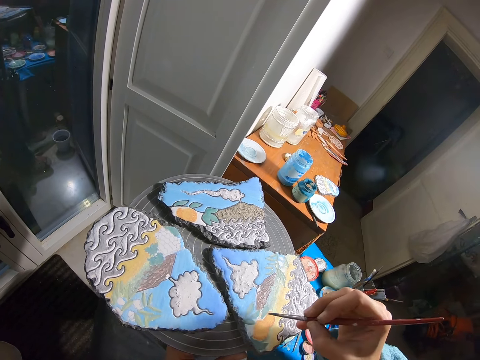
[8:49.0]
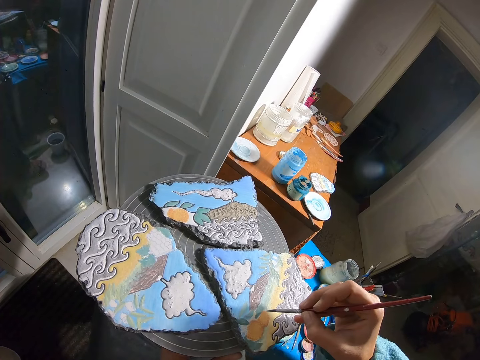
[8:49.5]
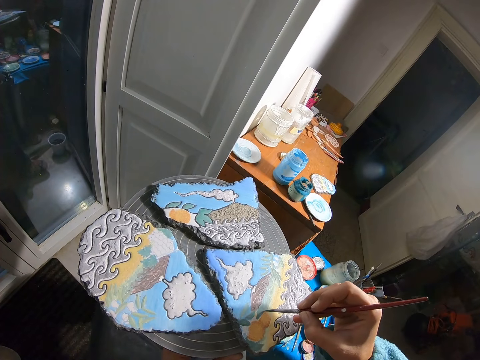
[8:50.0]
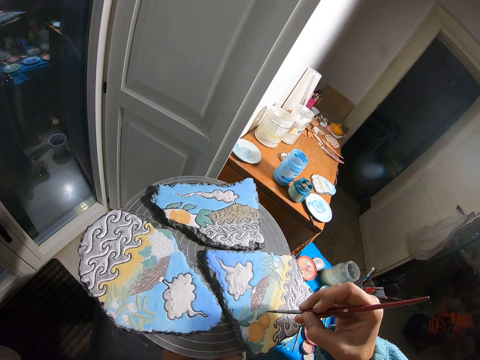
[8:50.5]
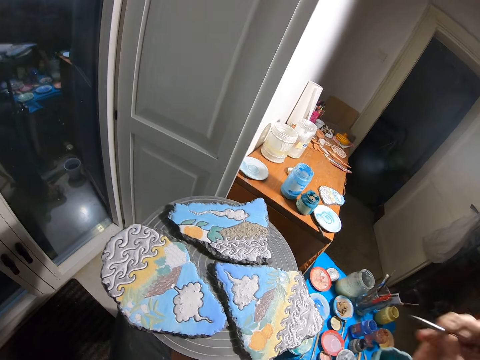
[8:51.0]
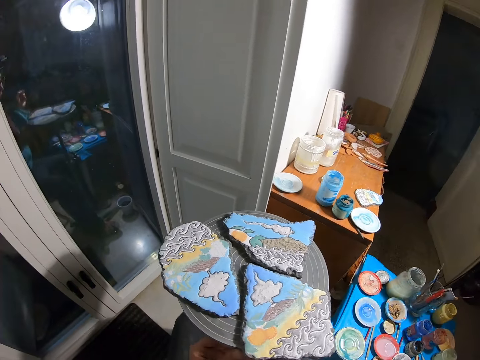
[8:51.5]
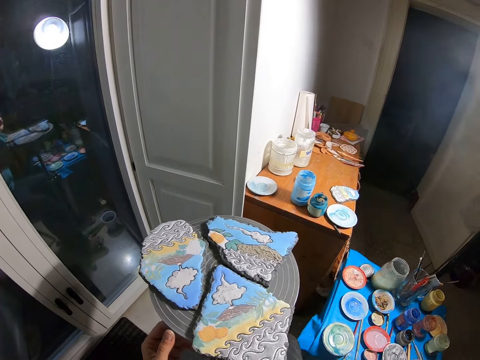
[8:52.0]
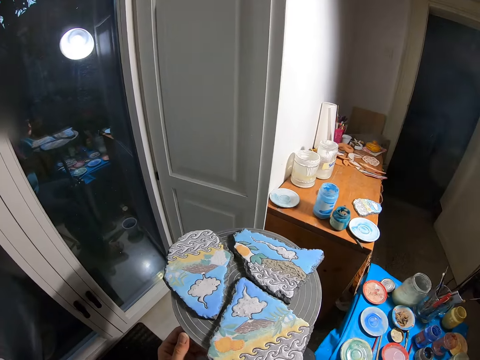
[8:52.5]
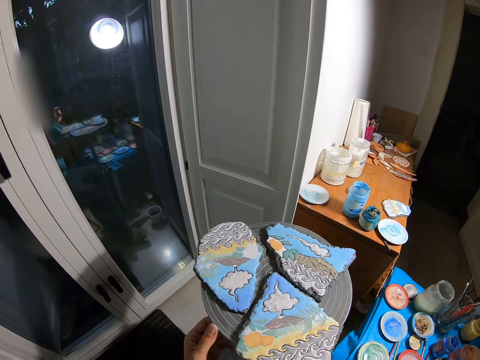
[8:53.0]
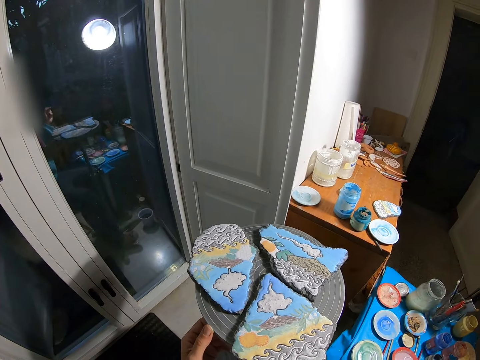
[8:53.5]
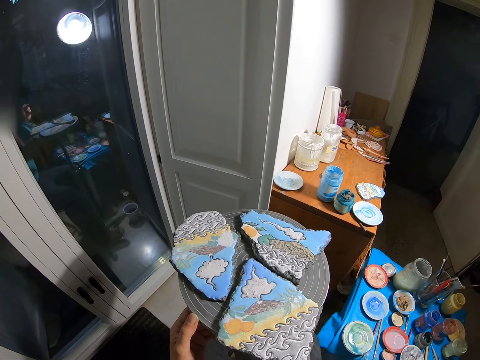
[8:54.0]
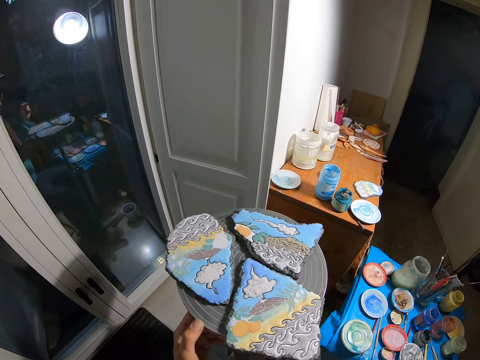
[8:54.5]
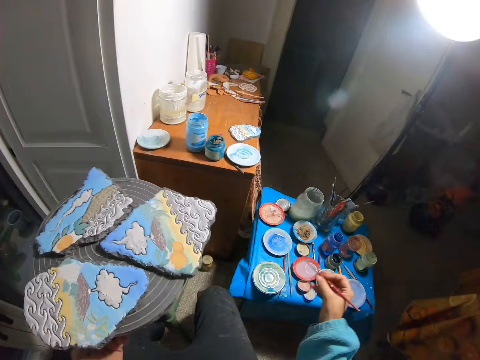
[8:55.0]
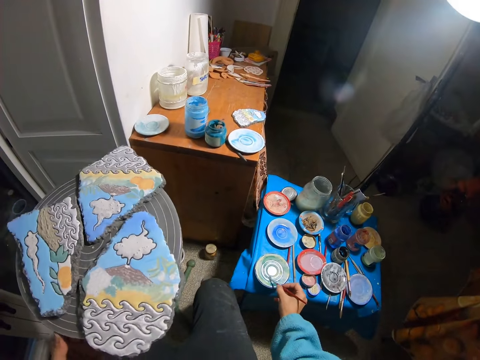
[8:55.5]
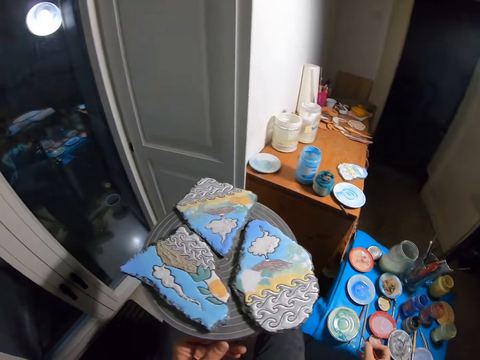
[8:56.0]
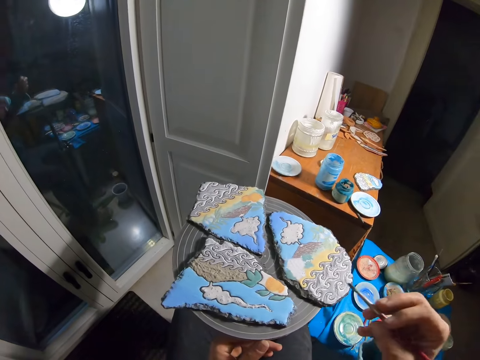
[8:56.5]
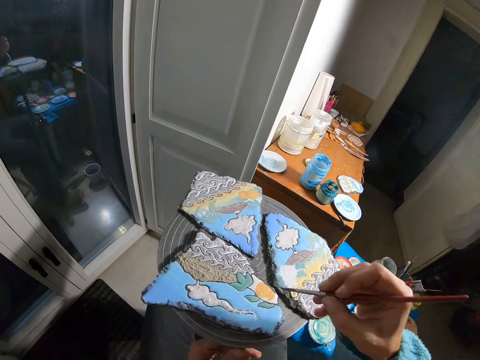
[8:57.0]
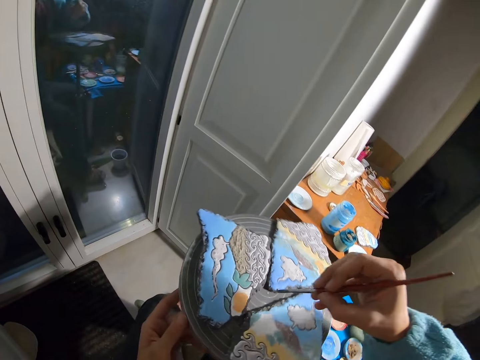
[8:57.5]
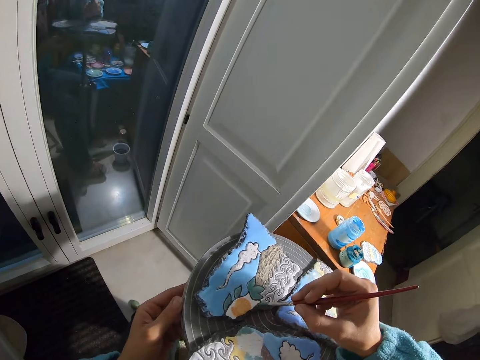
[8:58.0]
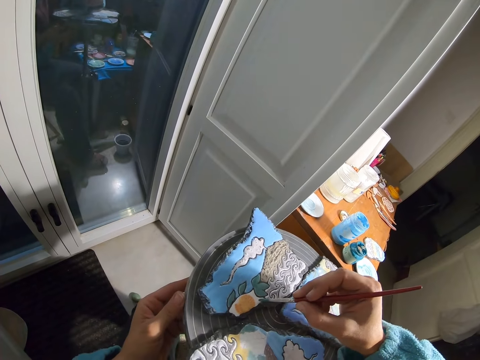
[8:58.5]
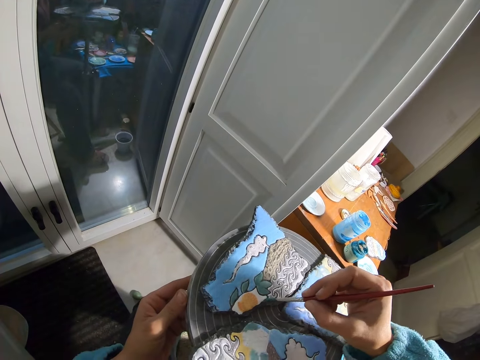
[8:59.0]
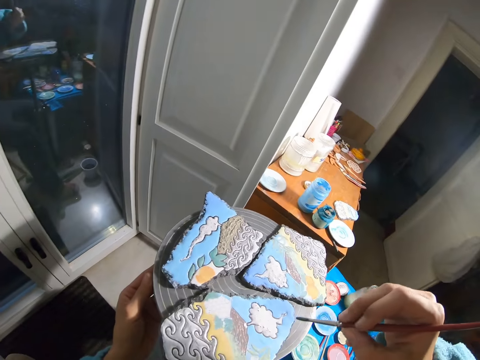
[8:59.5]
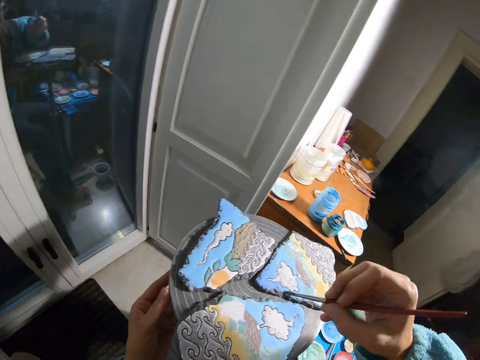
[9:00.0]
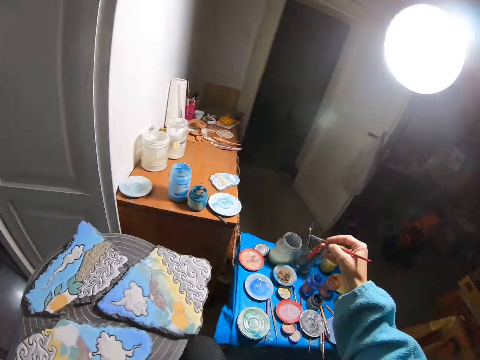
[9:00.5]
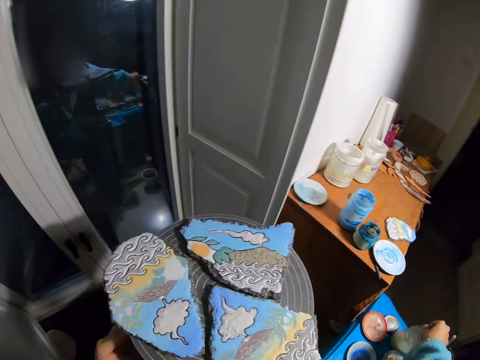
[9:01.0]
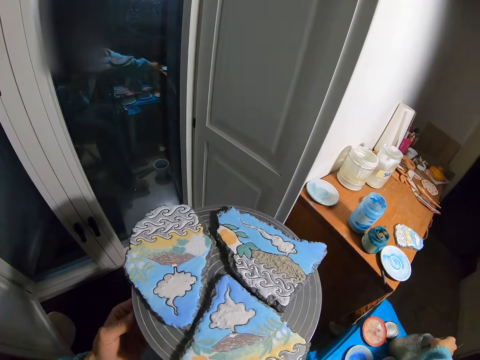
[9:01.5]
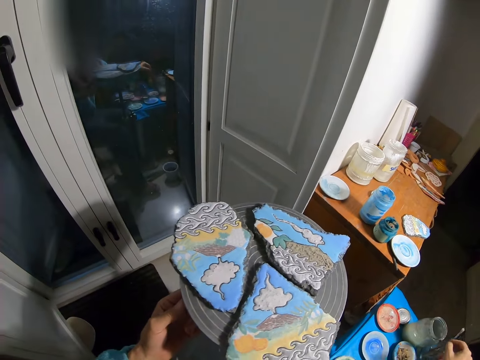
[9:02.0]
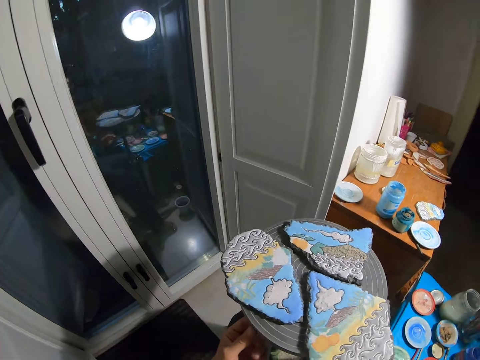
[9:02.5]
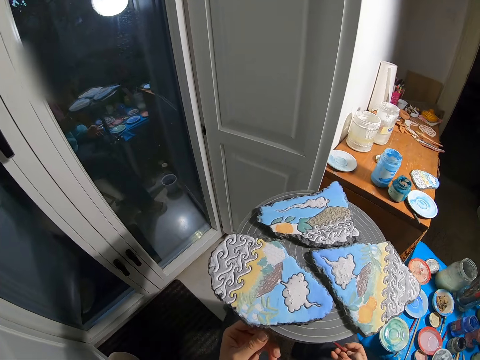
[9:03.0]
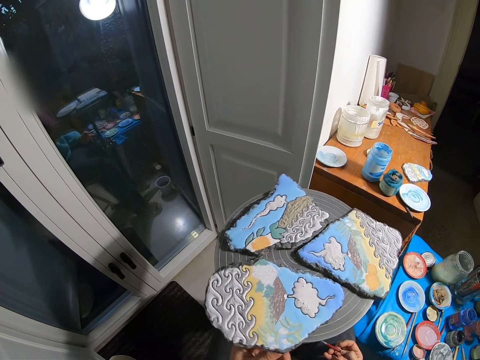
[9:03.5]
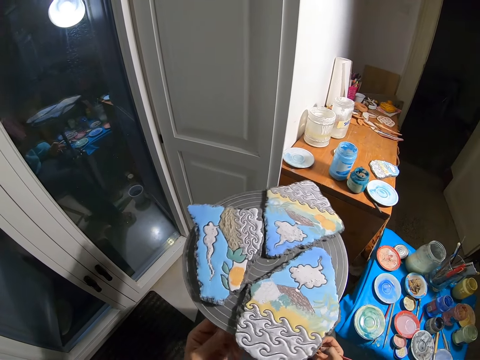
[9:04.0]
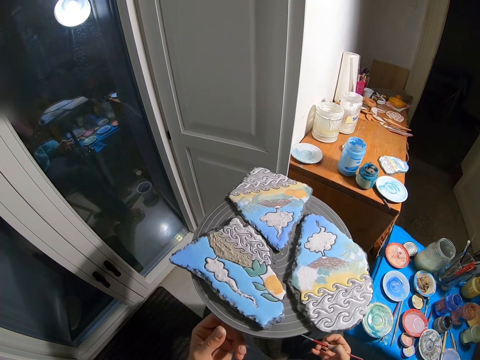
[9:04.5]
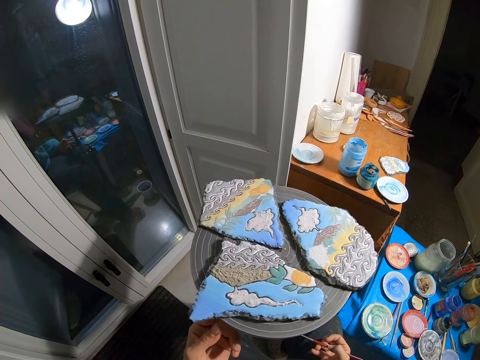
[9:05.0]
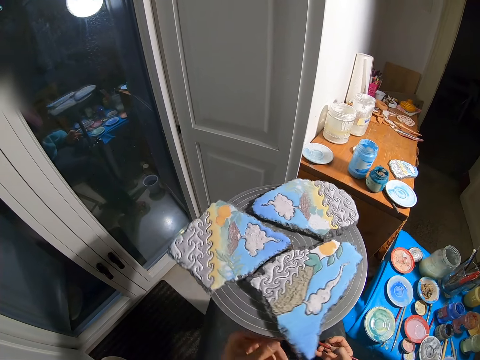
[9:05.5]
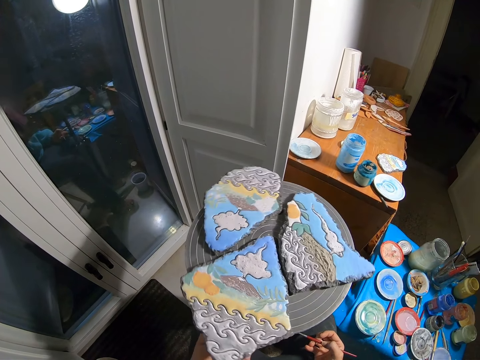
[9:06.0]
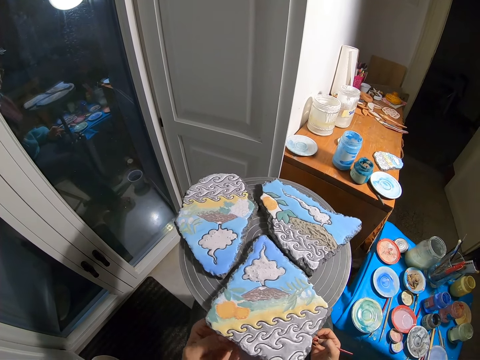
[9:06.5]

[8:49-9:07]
The camera wearer spins the spin table or turn table with her left hand. She stares at the stone tablets. She rotates the turn table. She takes paint from the plate on the blue table with the brush in her right hand. She rotates the turn table. She paints the rock on the spin table with the brush in her right hand. She spins the spin table with her left hand. She rinses the brush in her right hand in the jar on the blue table.

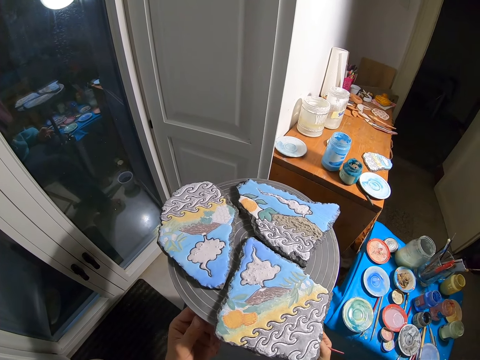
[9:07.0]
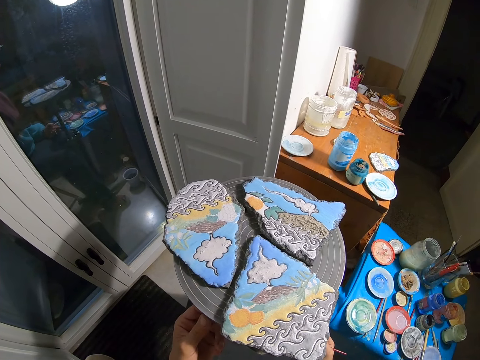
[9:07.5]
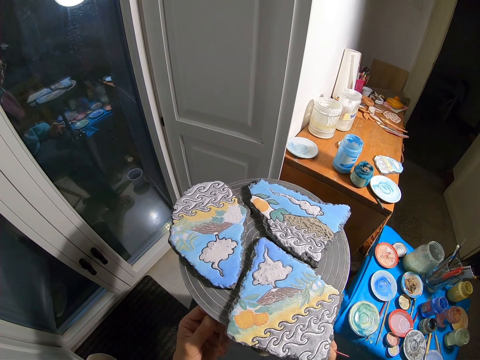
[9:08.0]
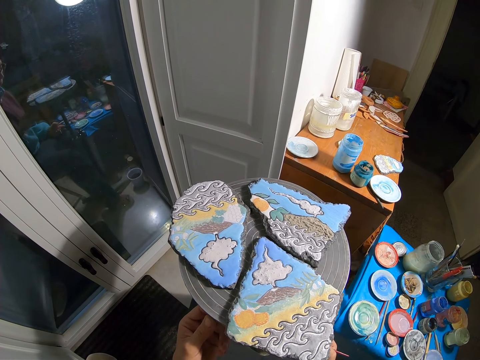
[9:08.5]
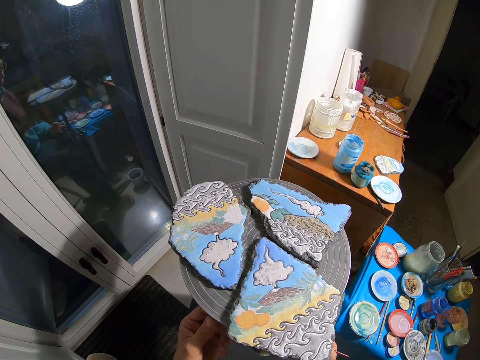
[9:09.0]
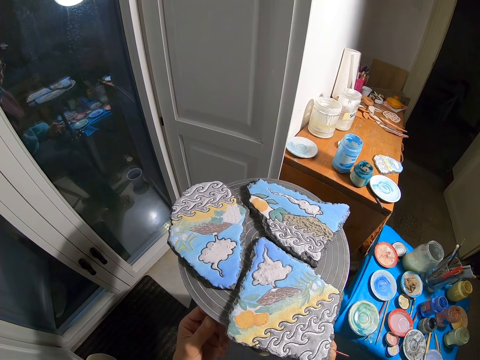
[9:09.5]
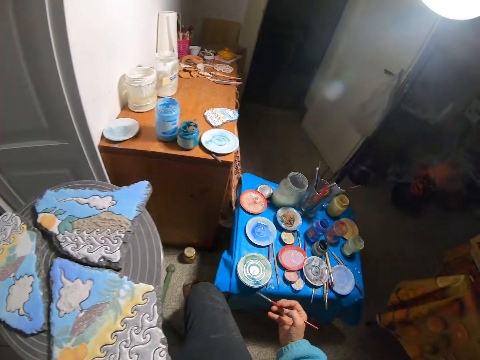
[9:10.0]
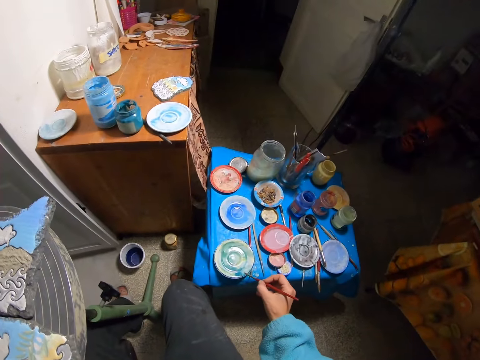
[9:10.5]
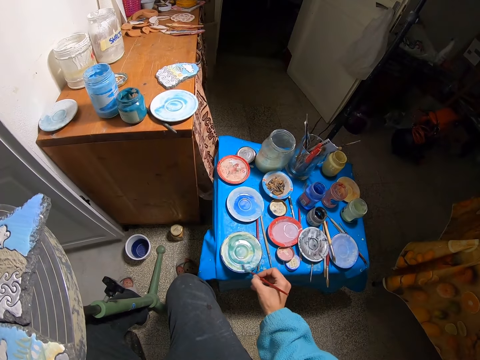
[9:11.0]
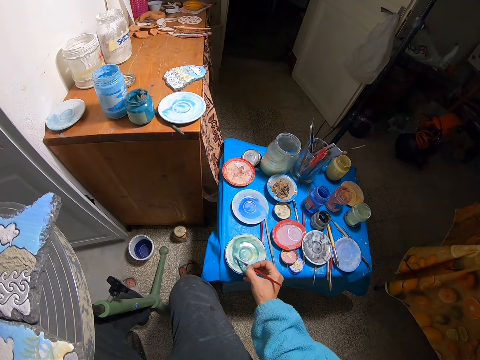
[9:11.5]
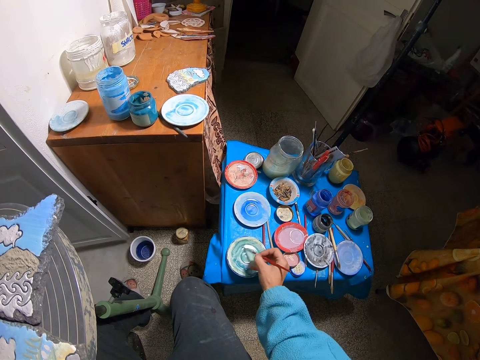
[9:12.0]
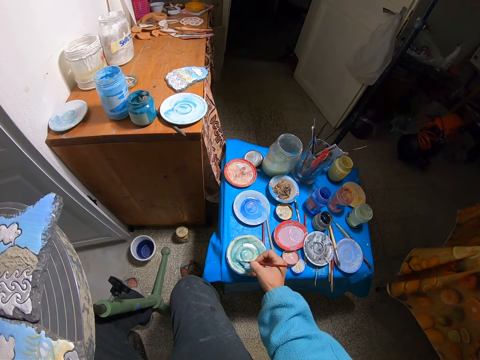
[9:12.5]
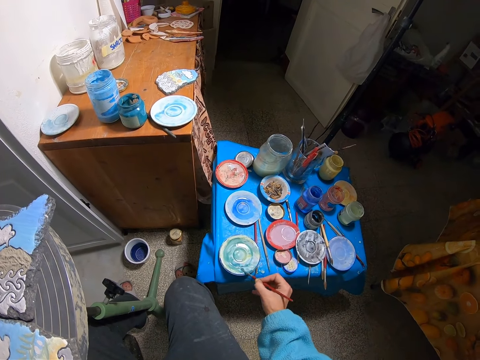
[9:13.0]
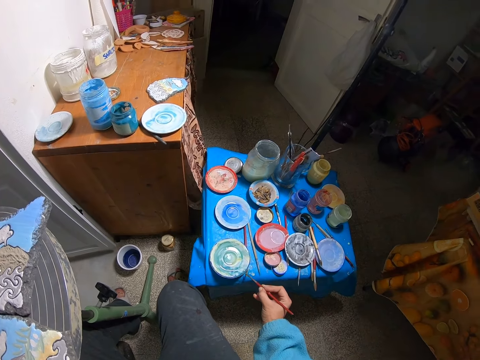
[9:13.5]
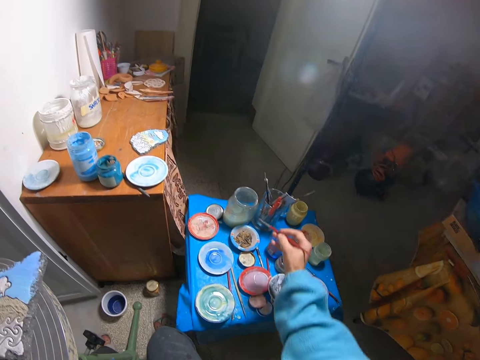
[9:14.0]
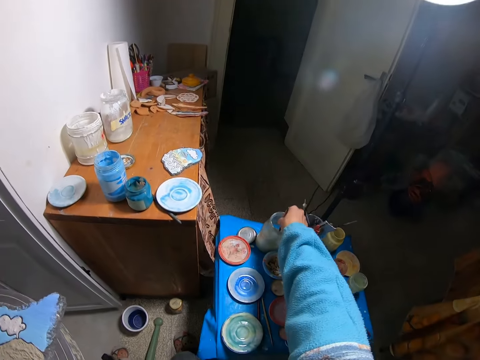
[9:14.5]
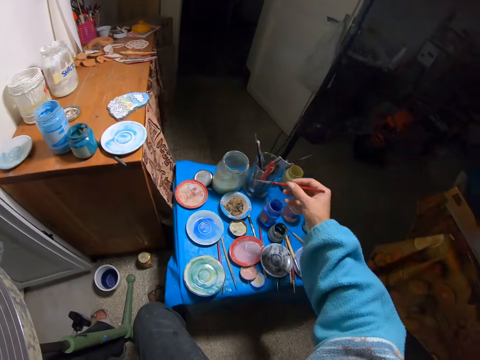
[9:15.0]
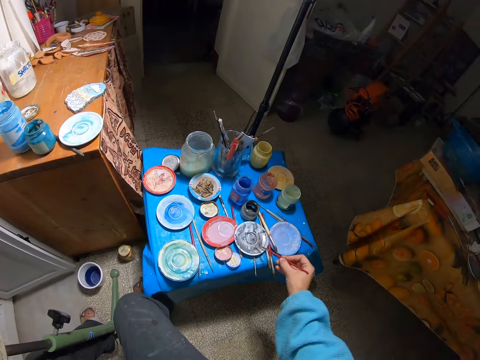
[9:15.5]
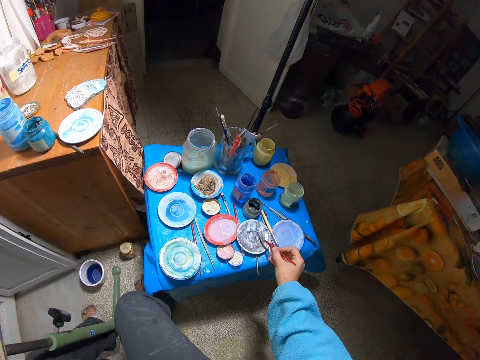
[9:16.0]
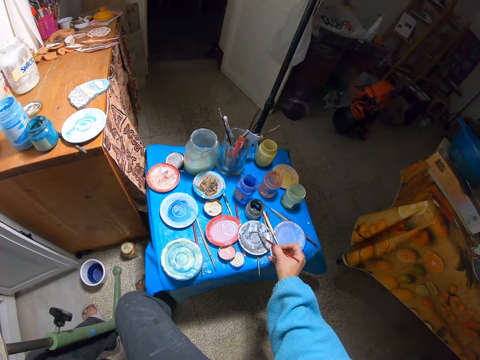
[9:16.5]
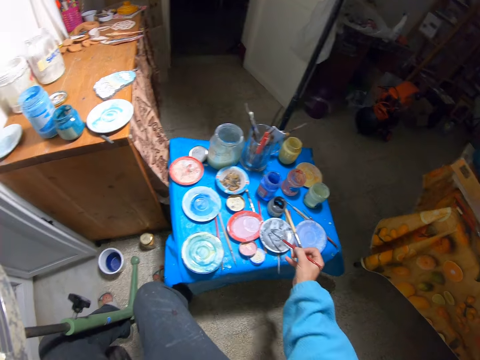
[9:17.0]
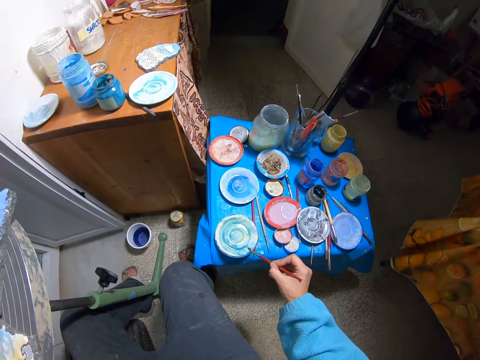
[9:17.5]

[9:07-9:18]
The camera wearer spreads paint on the plate on the blue table with the brush in her right hand. She rinses the brush in her right hand in the jar on the blue table. She brushes the plate with the paint brush in her right hand.
